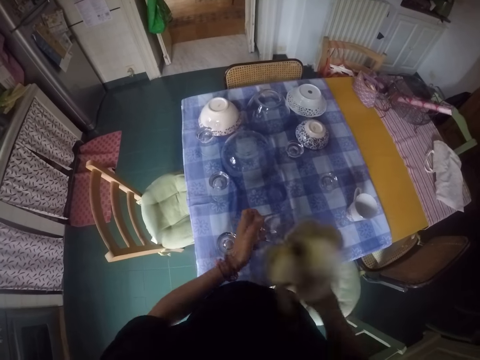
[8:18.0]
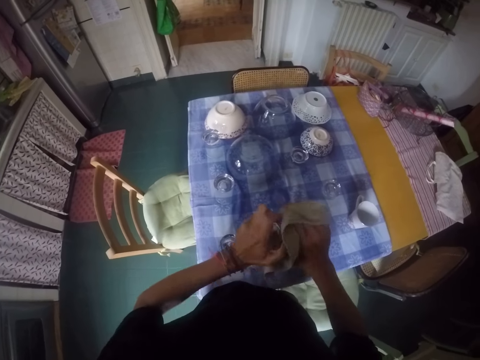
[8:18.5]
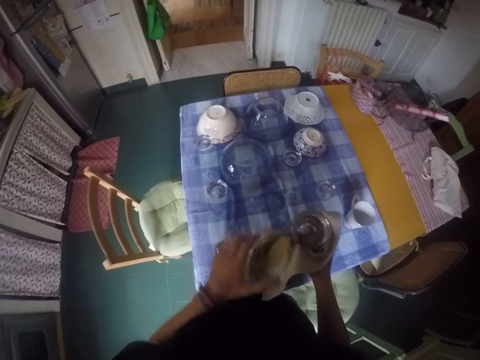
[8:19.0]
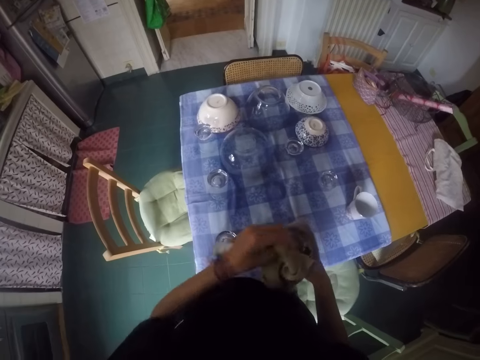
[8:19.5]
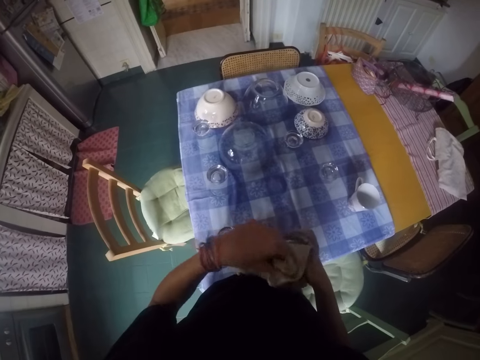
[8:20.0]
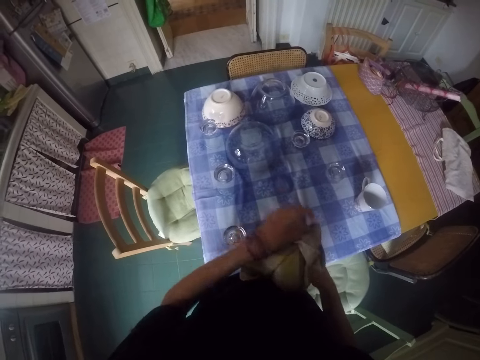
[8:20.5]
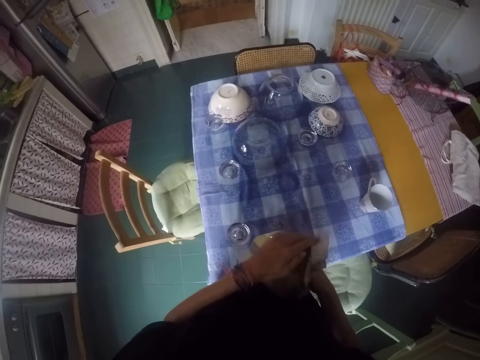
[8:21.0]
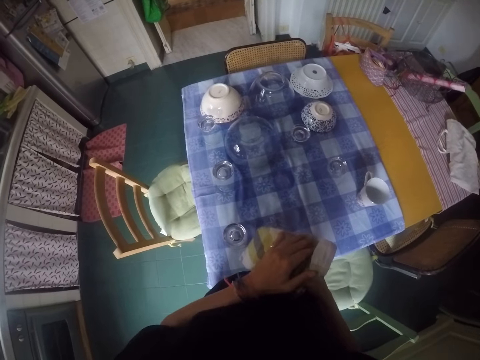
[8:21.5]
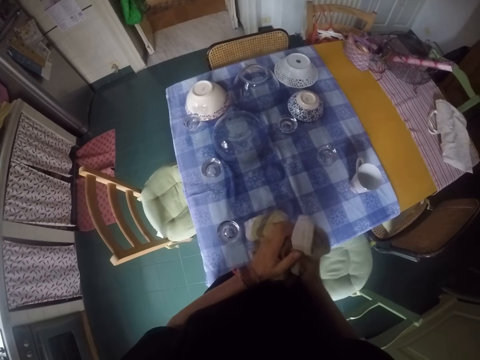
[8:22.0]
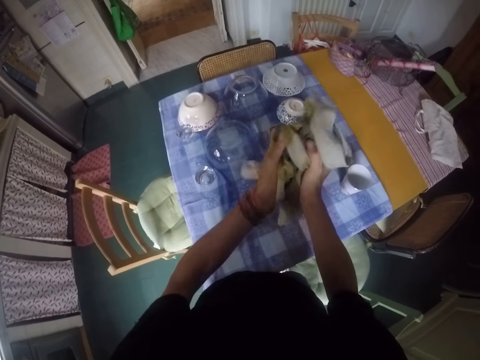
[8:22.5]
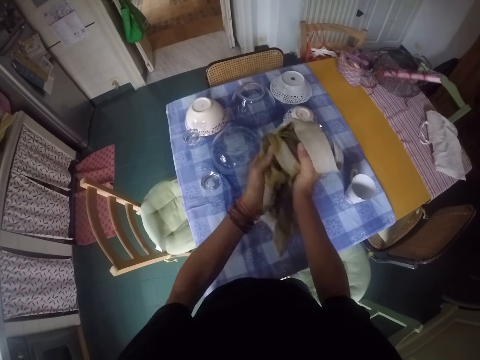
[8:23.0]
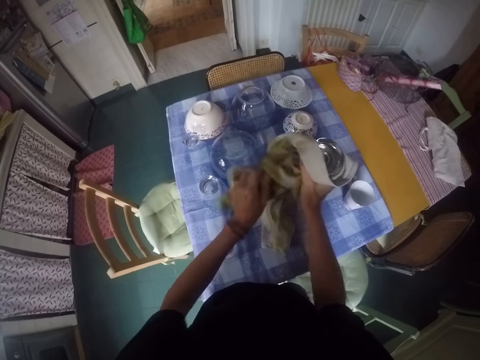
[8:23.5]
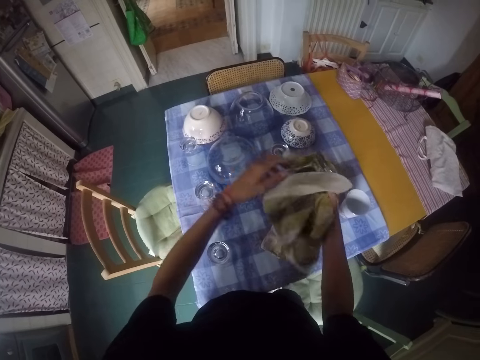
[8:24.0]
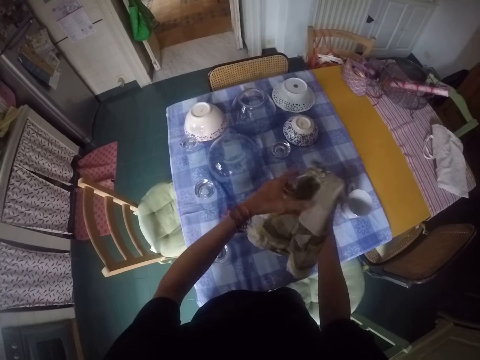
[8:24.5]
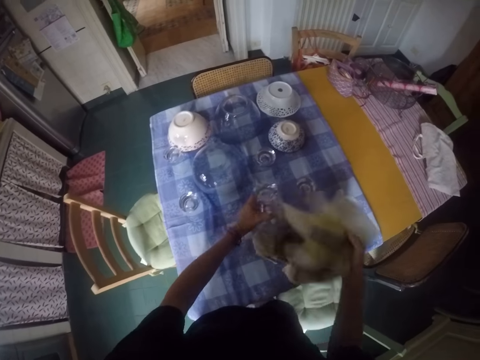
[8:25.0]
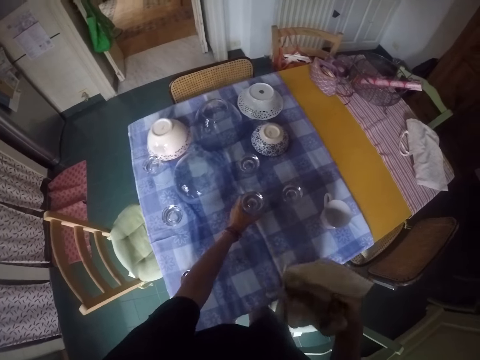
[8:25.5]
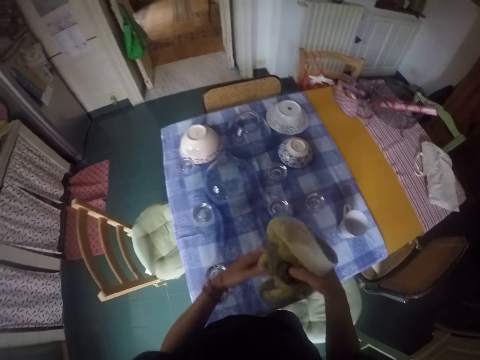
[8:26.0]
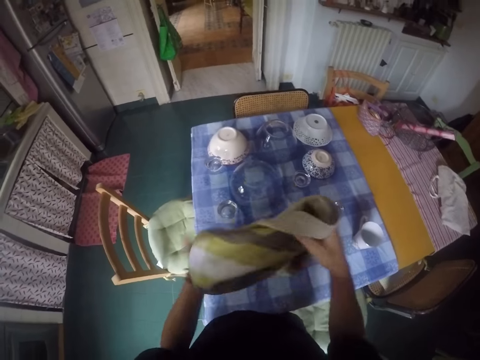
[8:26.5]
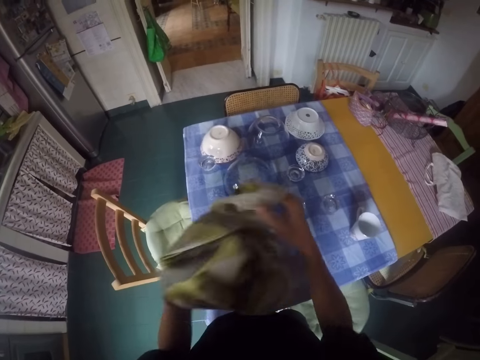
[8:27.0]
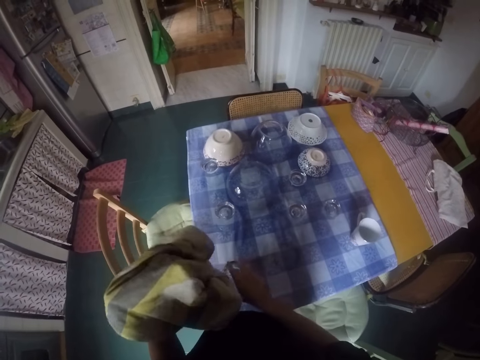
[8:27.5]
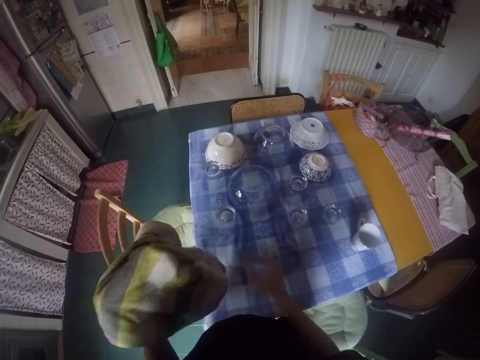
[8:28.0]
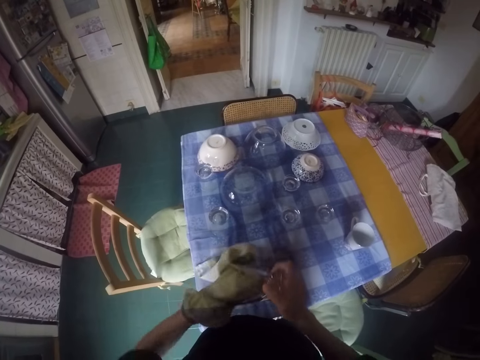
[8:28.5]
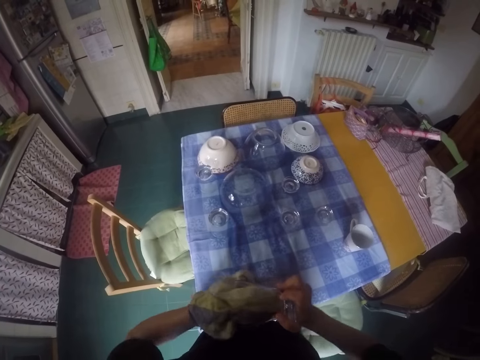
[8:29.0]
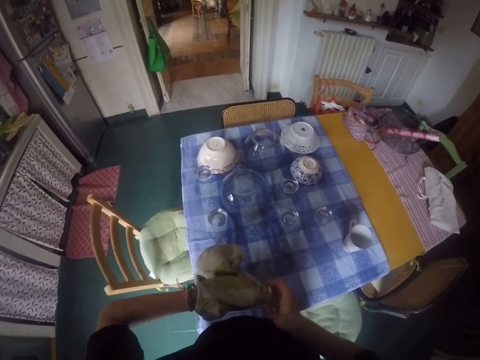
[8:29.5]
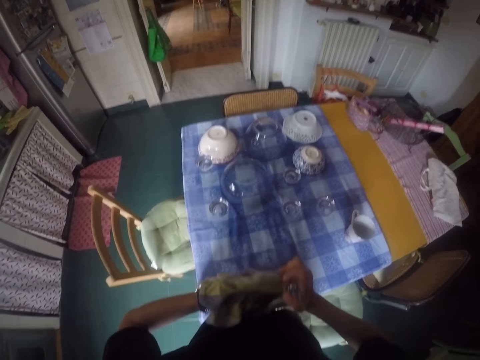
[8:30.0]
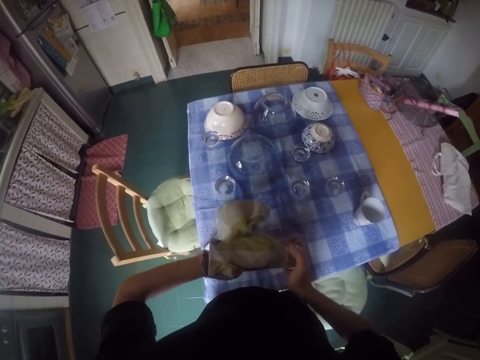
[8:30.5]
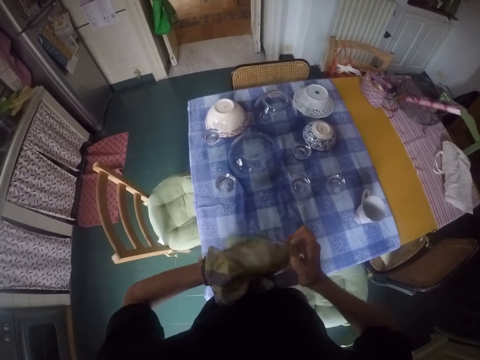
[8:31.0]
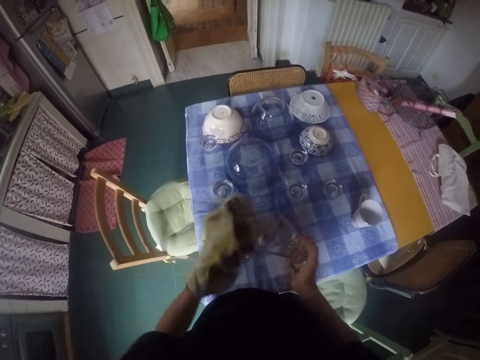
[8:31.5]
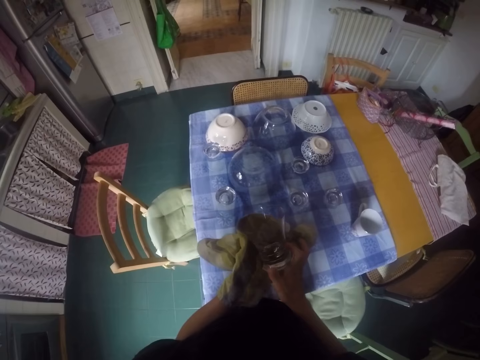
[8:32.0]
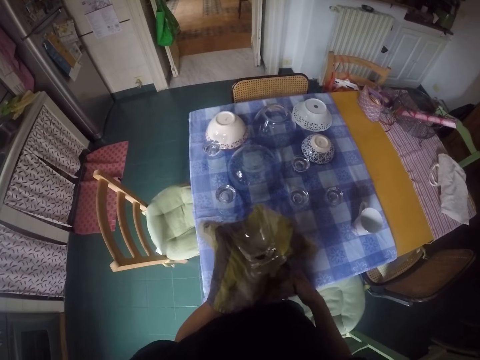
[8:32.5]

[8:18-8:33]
The camera wearer places the glass on the table. They move their hands. They spread the towel. They move their hands. They pick up the glass from the table. They wipe the glass with the towel.

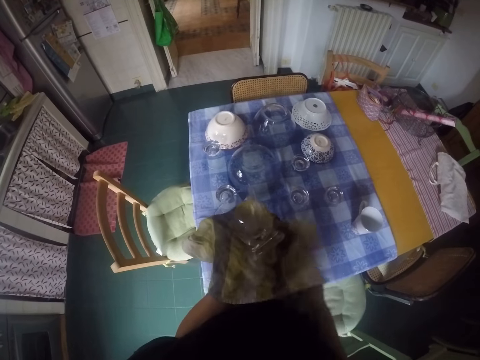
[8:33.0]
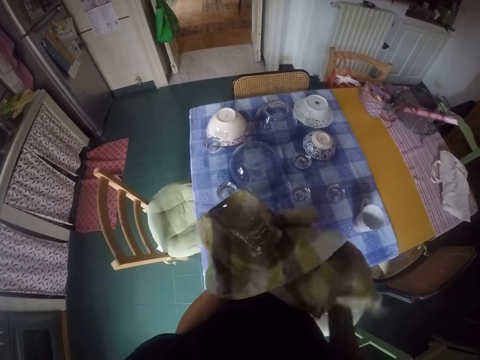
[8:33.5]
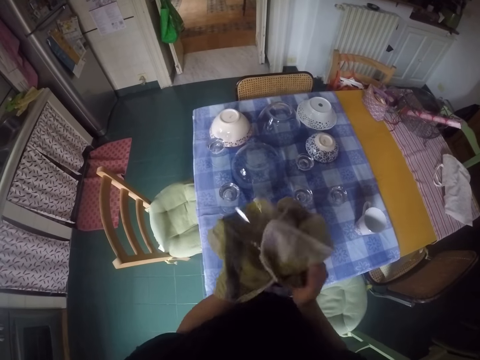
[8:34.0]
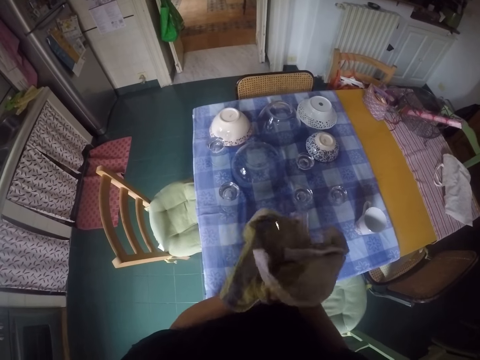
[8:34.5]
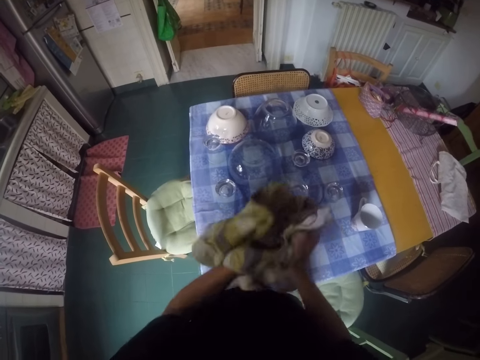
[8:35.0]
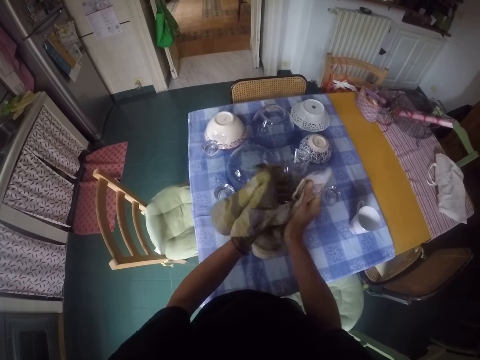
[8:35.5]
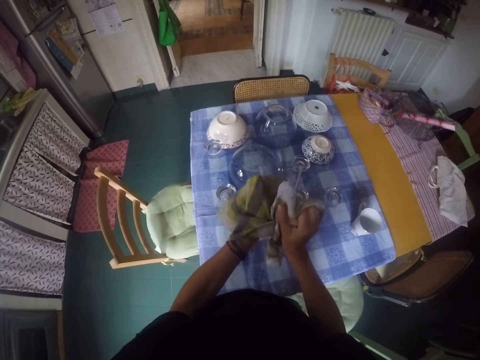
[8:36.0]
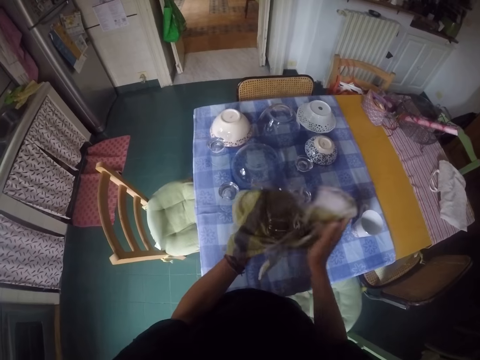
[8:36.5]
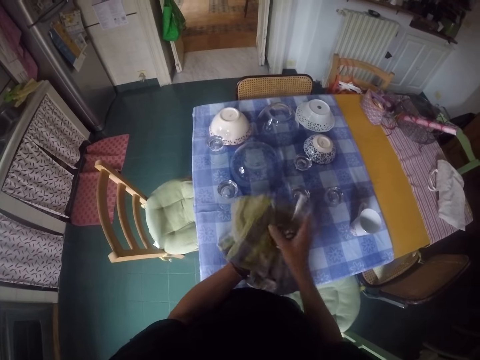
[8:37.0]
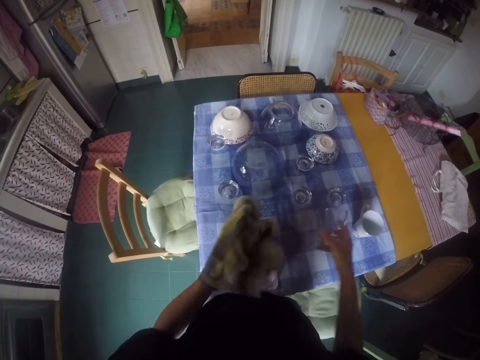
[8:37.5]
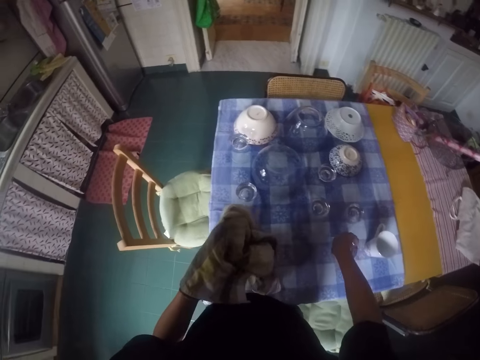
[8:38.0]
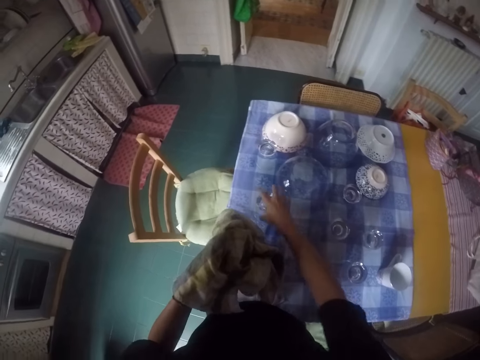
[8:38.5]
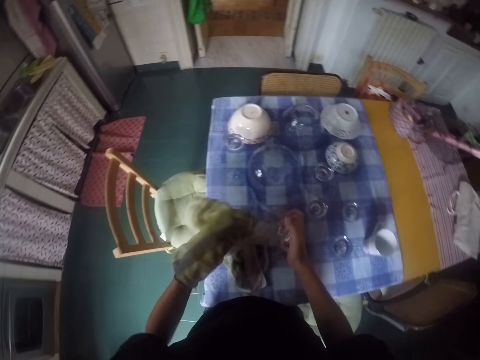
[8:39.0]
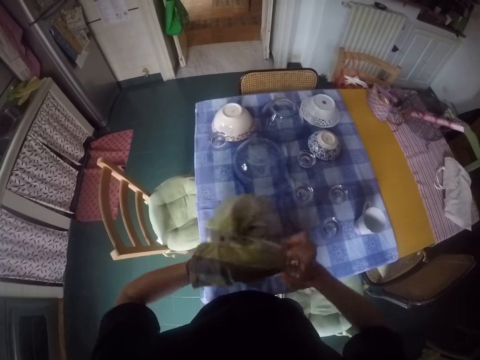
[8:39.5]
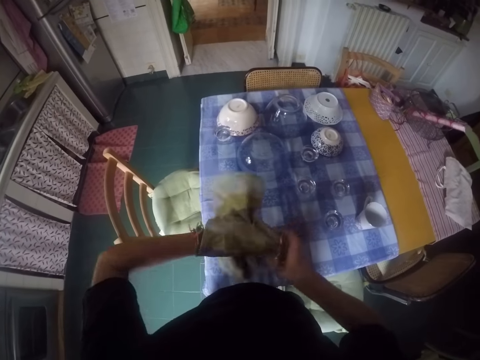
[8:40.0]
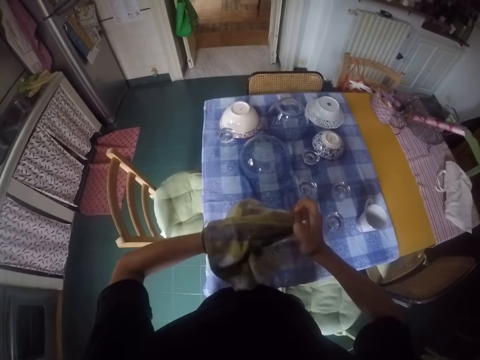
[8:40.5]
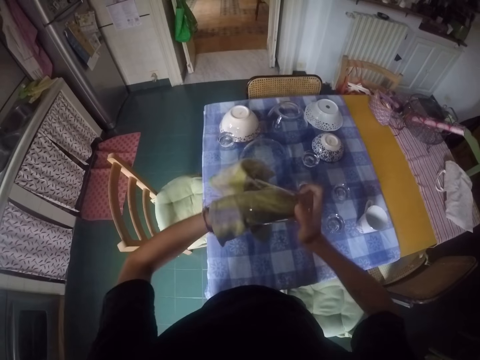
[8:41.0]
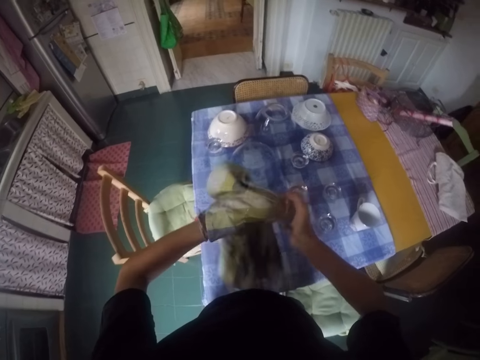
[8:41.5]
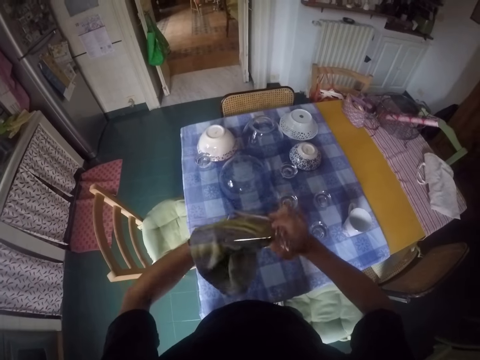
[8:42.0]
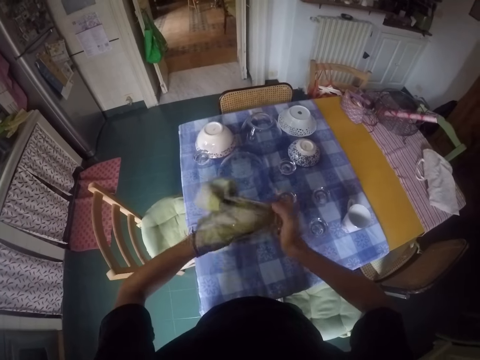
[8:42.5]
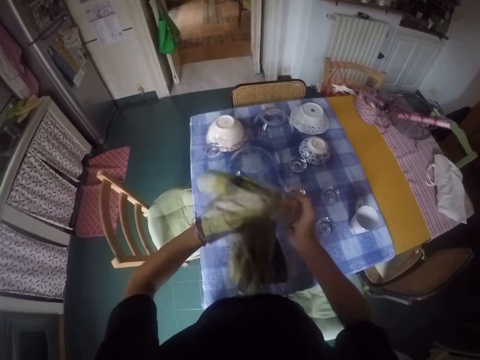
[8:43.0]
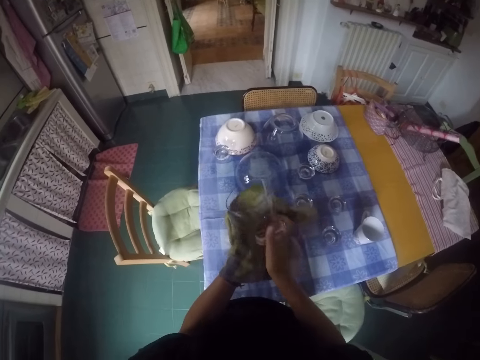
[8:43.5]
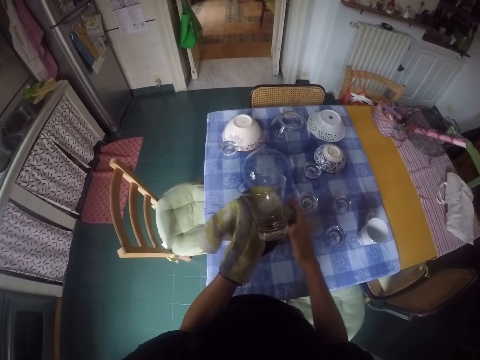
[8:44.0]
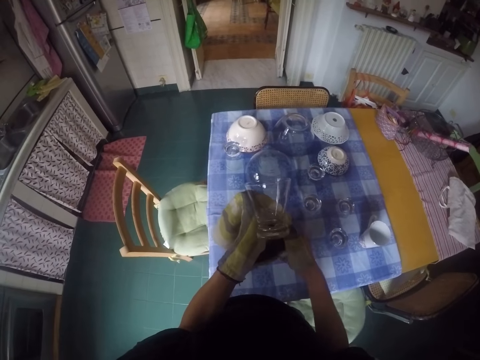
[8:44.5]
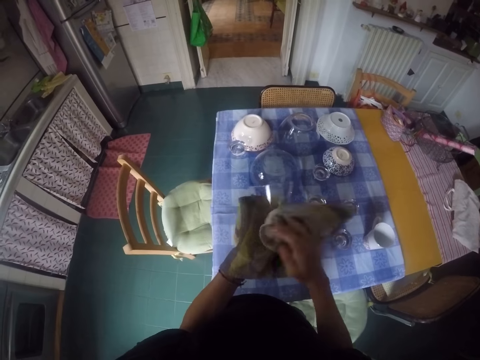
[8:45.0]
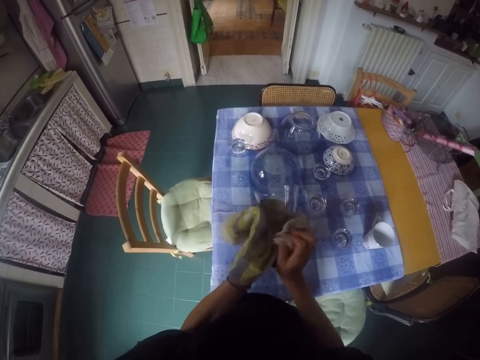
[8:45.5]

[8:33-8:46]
The camera wearer places the glass on the table. They move their hand. They pick up the glass from the table. They wipe the glass with the towel.
